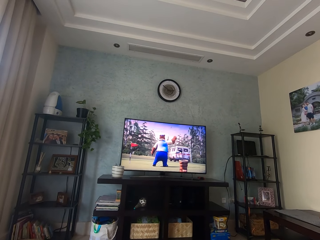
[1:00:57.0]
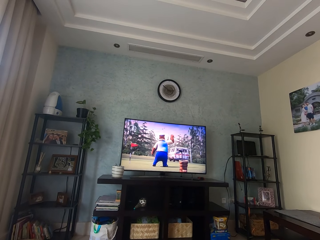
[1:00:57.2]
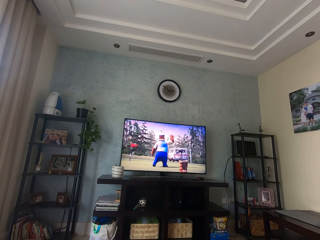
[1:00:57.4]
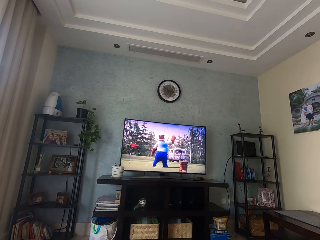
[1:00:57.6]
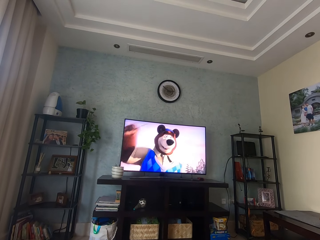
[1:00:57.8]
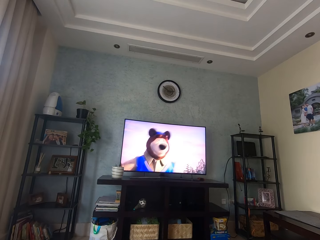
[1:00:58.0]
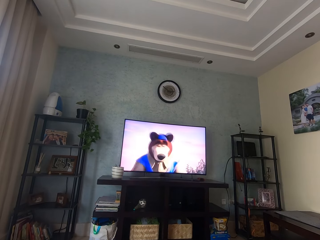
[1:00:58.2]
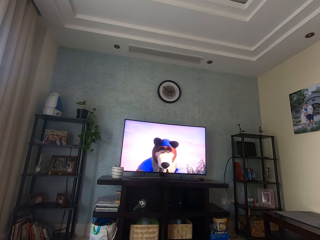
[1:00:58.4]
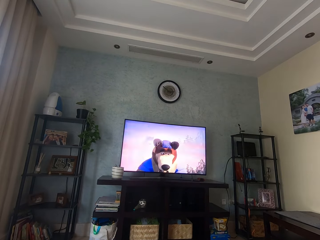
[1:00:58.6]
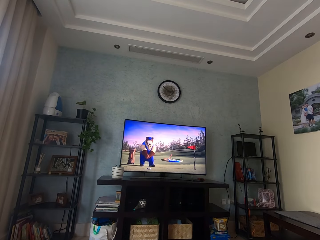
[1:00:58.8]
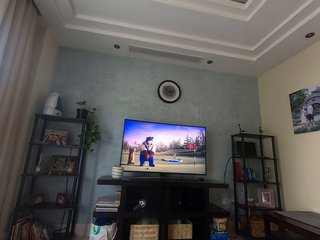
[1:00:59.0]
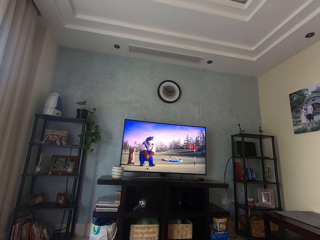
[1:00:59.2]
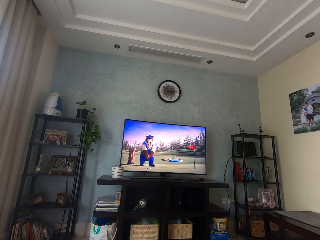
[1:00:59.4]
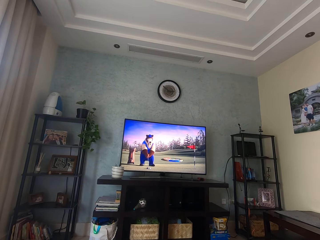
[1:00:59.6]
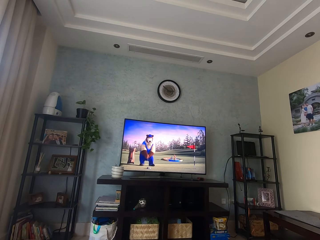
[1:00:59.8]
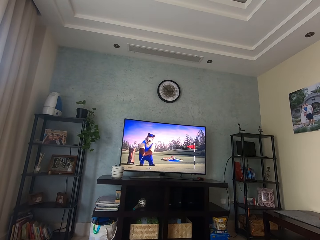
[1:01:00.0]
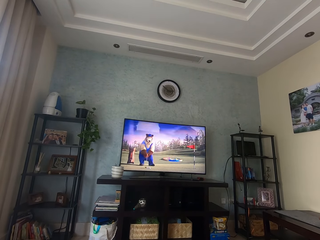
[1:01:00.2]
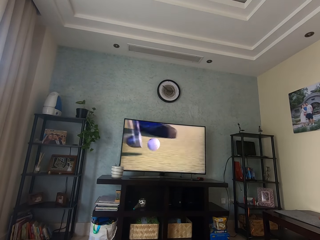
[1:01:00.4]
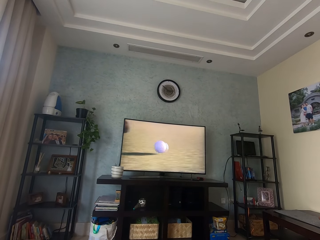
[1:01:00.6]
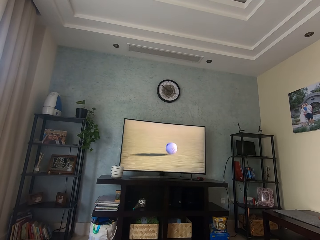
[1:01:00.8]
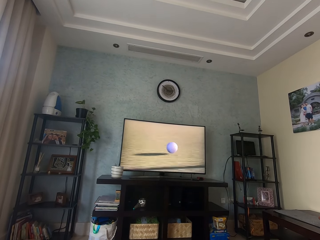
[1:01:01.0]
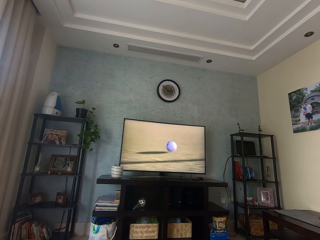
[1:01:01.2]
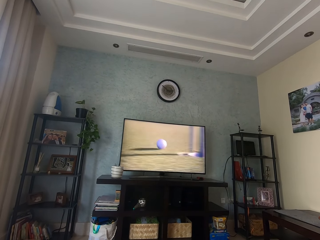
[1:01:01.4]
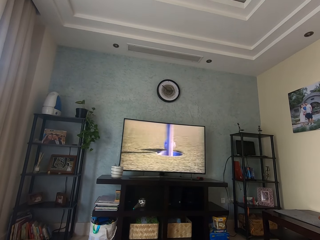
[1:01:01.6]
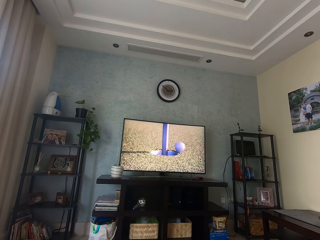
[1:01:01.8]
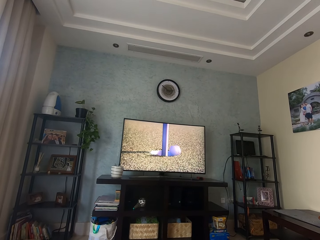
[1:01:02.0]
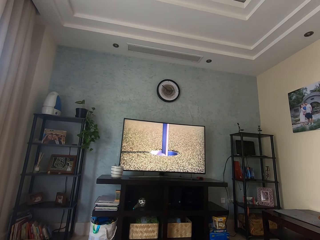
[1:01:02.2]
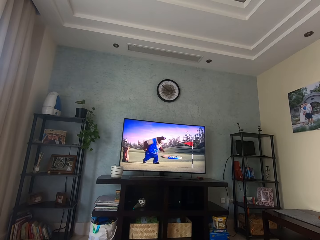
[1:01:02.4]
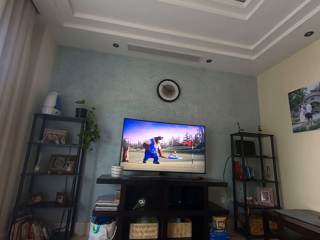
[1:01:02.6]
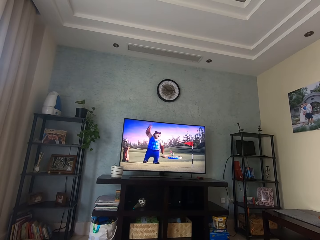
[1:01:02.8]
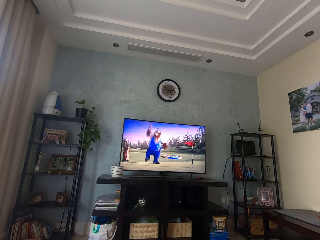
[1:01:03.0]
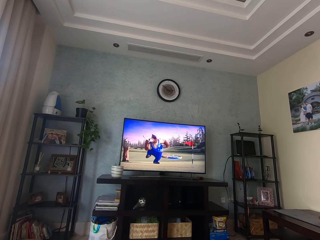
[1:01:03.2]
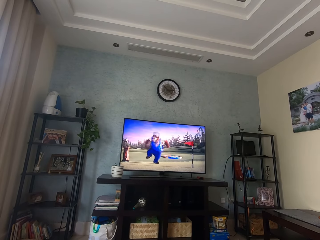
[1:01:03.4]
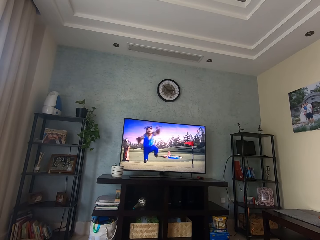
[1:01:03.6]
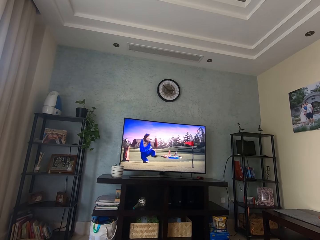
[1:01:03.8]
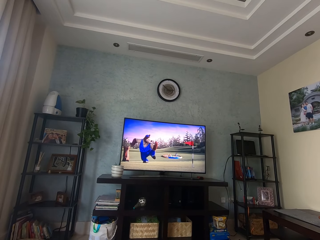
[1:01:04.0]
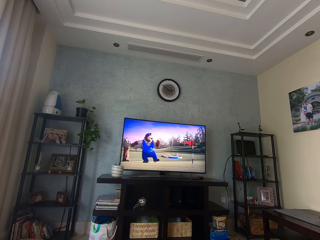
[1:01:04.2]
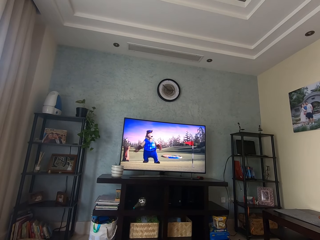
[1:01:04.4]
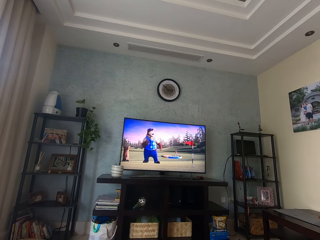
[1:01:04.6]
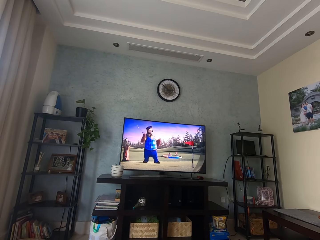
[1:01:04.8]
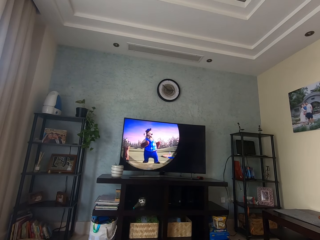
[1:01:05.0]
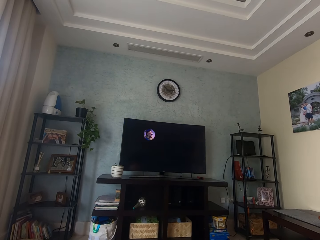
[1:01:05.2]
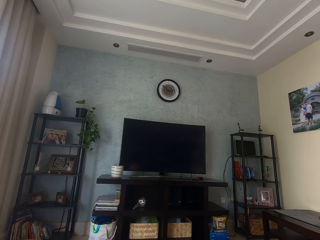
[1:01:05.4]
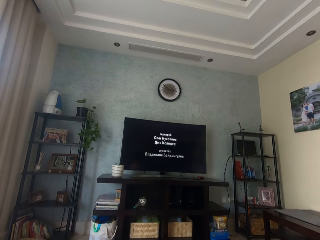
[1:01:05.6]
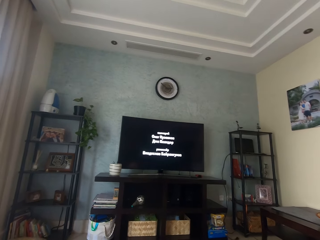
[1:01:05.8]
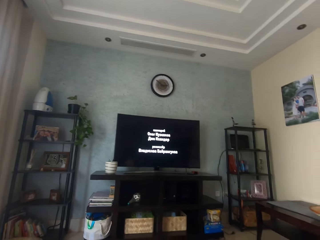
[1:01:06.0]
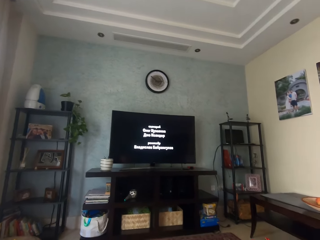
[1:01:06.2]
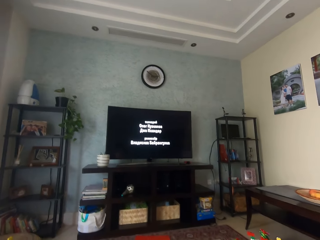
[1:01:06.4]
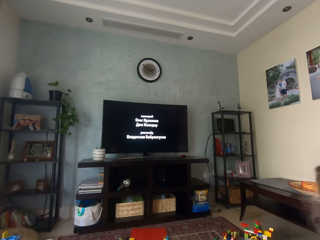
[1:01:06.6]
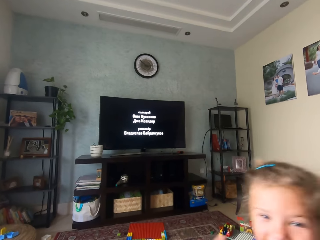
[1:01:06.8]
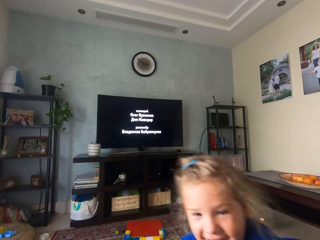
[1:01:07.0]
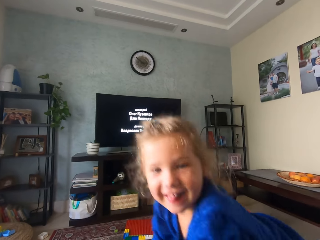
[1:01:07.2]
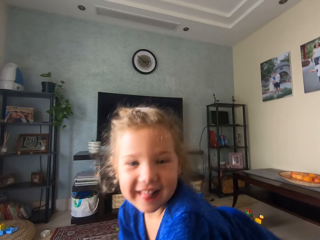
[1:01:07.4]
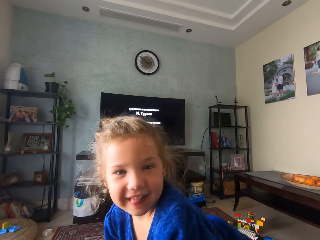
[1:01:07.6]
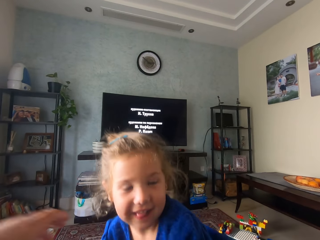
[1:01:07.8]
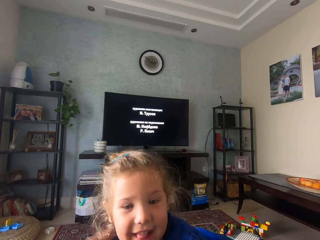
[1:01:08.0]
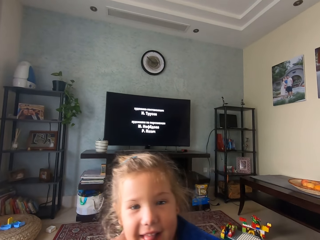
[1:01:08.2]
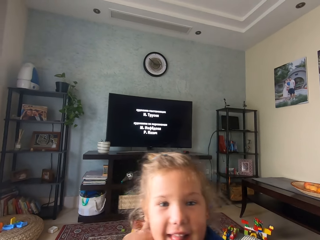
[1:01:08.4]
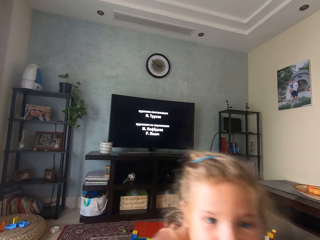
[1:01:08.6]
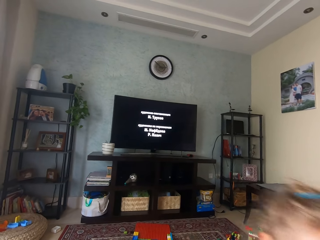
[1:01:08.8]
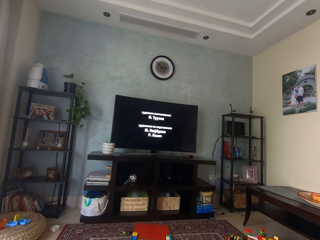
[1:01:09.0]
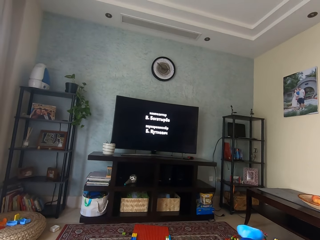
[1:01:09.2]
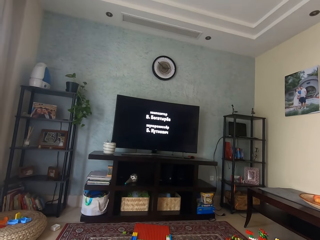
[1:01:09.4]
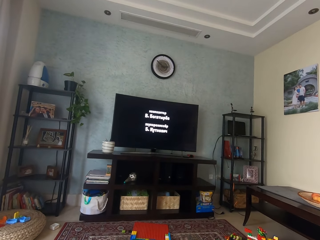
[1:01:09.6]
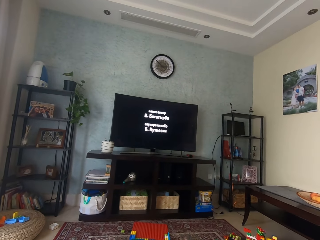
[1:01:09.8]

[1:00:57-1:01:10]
The camera wearer watches a cartoon. A child moves. The child moves the head. The camera wearer touches the child. They look at the television.
